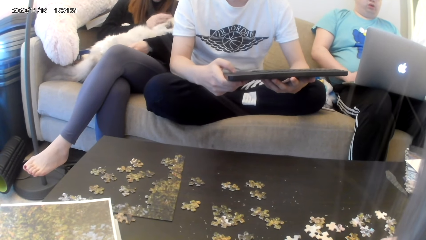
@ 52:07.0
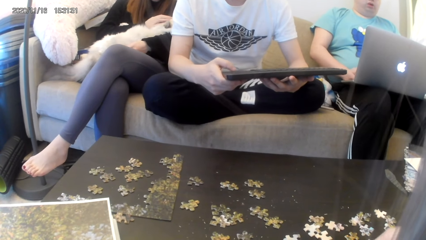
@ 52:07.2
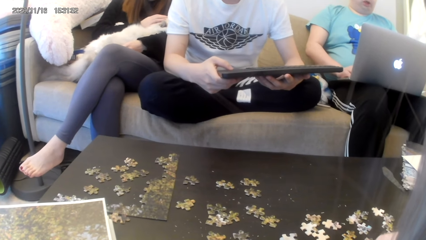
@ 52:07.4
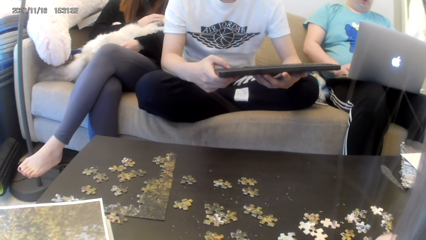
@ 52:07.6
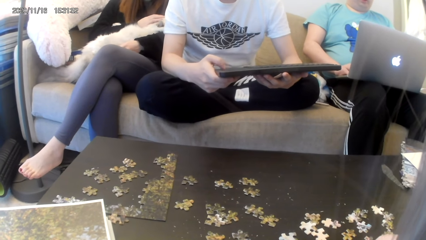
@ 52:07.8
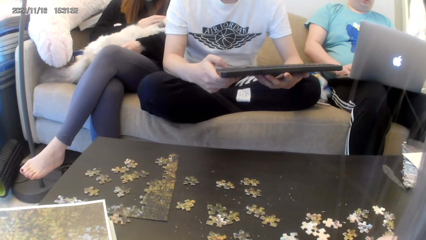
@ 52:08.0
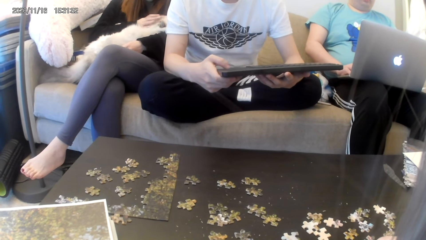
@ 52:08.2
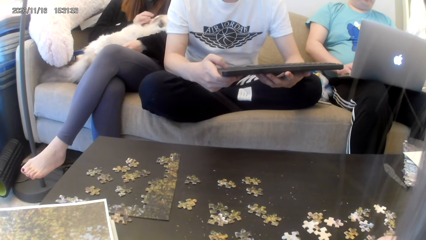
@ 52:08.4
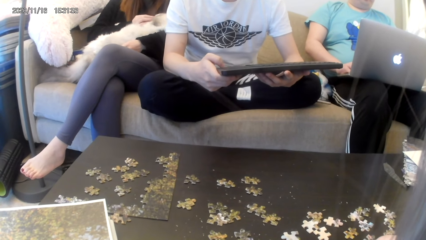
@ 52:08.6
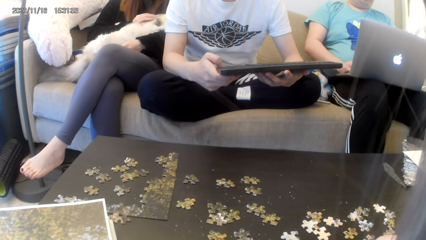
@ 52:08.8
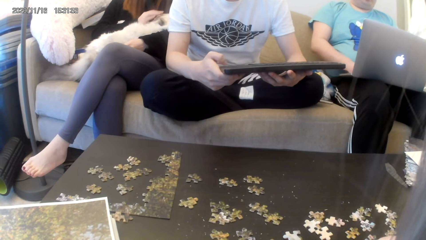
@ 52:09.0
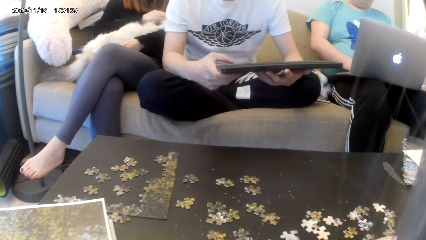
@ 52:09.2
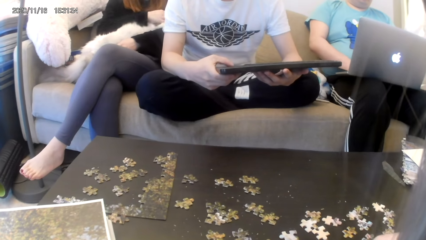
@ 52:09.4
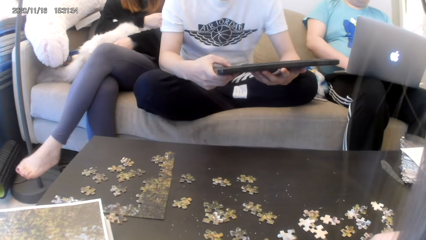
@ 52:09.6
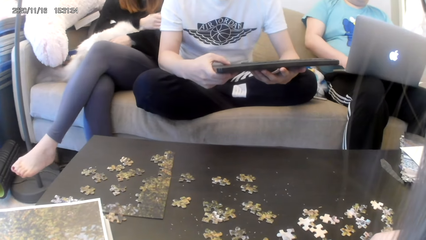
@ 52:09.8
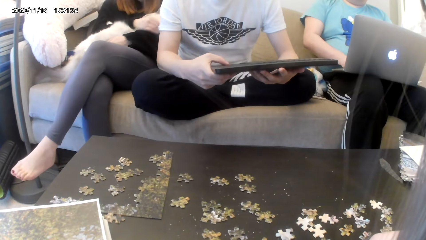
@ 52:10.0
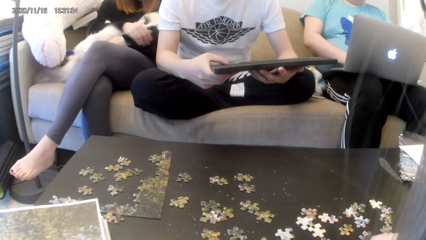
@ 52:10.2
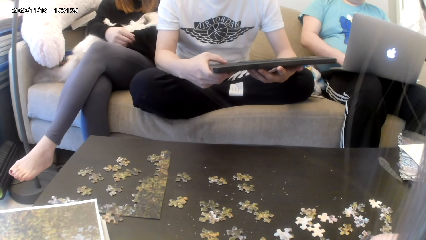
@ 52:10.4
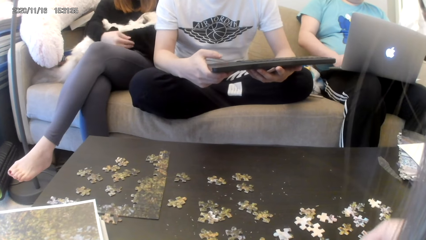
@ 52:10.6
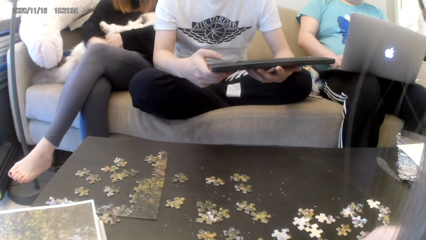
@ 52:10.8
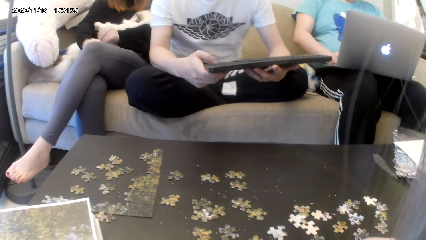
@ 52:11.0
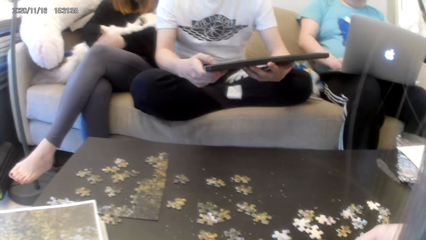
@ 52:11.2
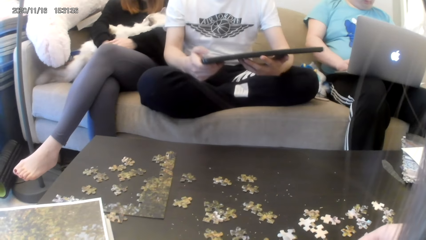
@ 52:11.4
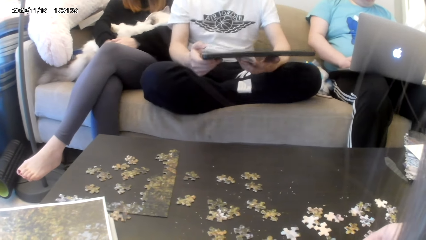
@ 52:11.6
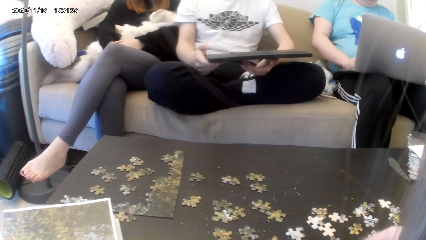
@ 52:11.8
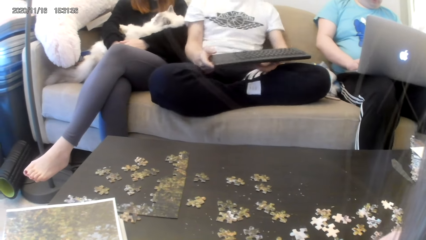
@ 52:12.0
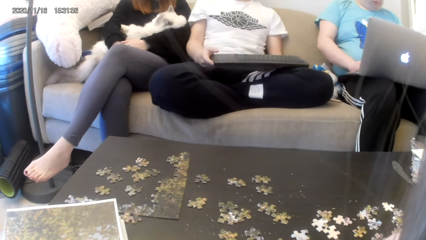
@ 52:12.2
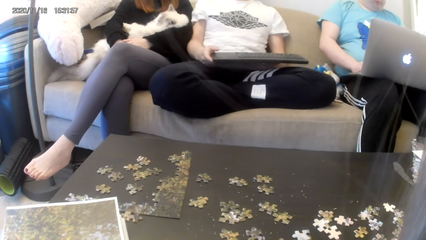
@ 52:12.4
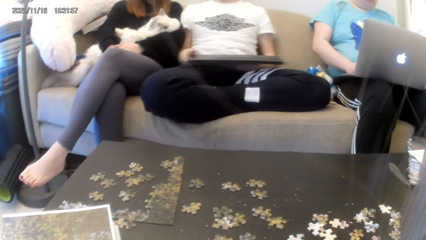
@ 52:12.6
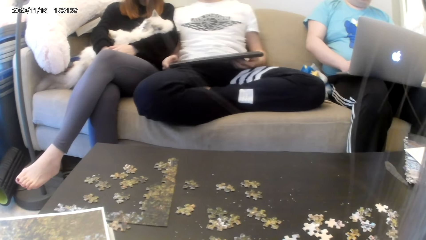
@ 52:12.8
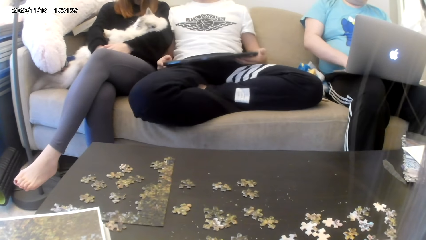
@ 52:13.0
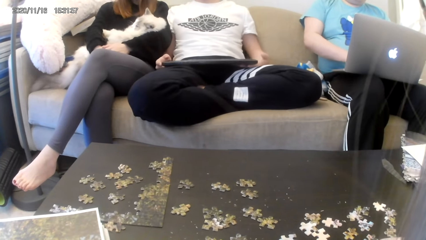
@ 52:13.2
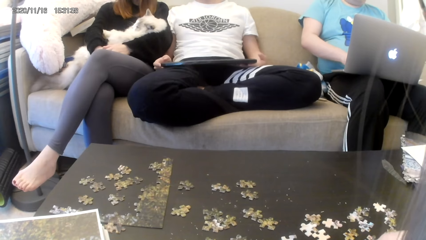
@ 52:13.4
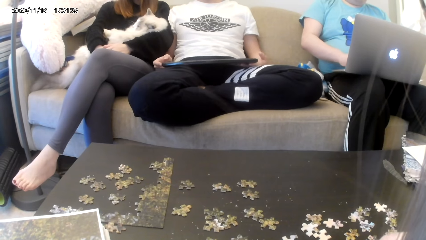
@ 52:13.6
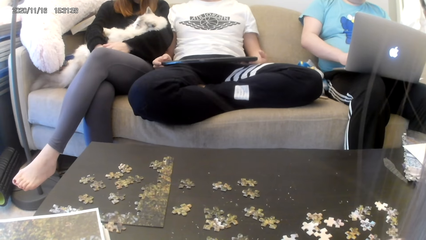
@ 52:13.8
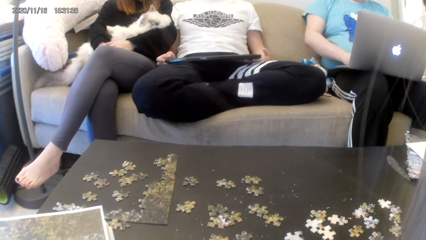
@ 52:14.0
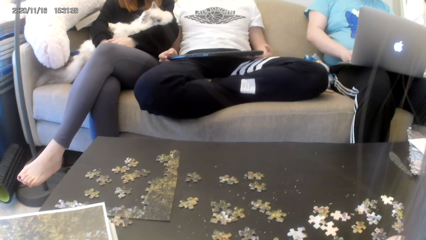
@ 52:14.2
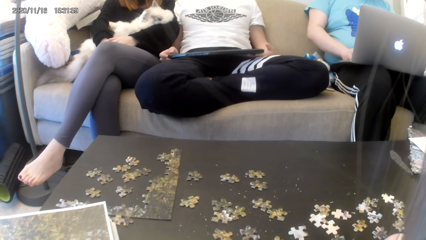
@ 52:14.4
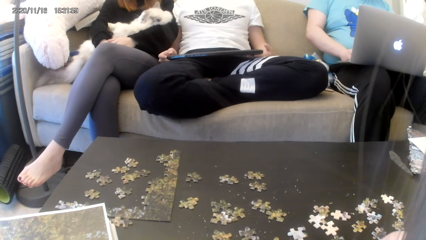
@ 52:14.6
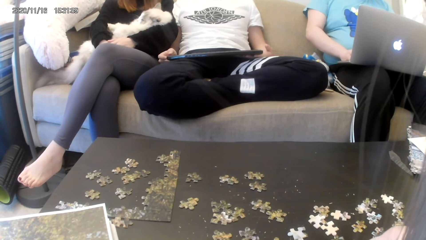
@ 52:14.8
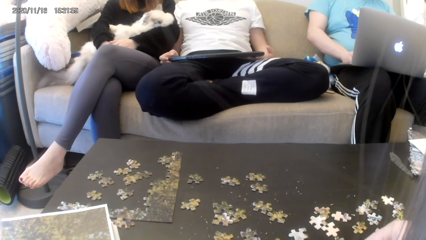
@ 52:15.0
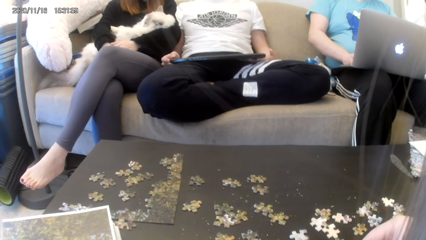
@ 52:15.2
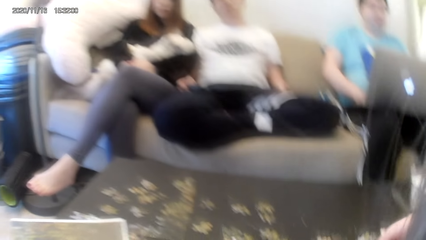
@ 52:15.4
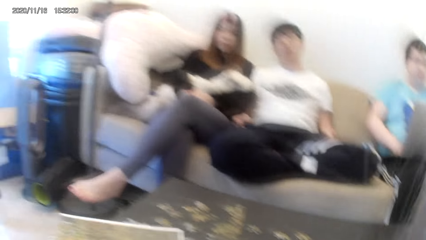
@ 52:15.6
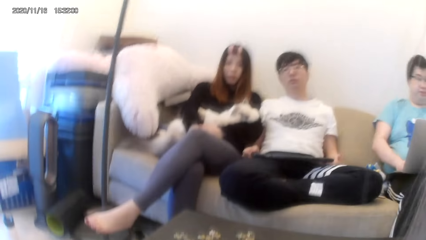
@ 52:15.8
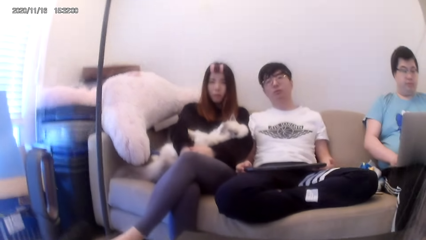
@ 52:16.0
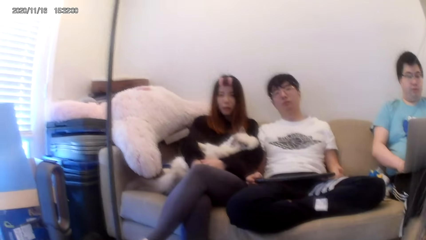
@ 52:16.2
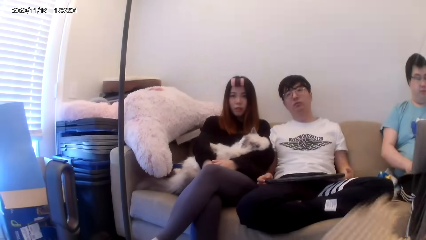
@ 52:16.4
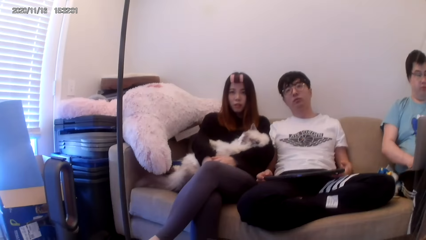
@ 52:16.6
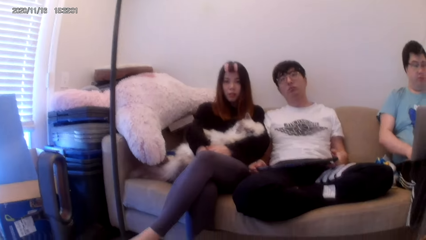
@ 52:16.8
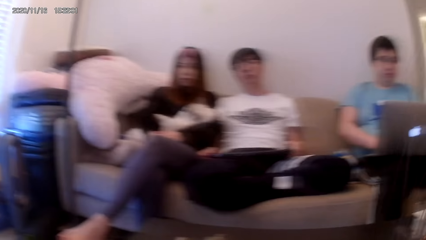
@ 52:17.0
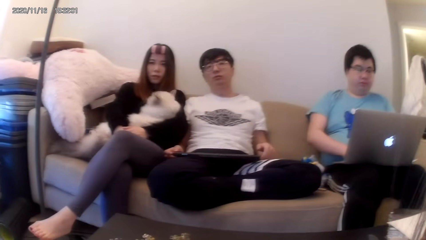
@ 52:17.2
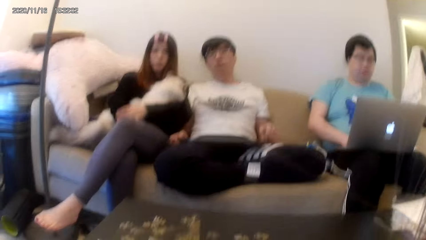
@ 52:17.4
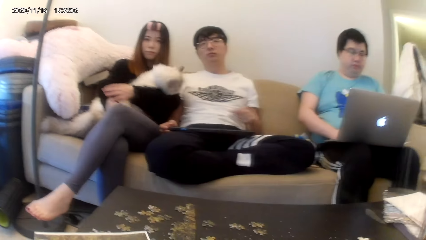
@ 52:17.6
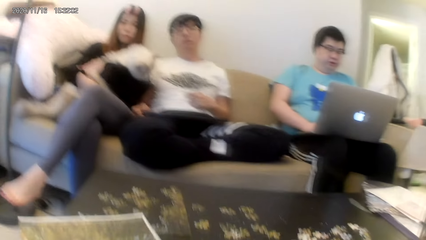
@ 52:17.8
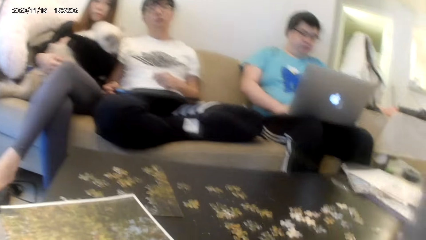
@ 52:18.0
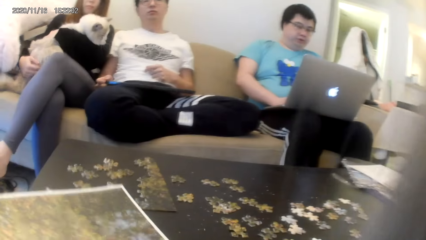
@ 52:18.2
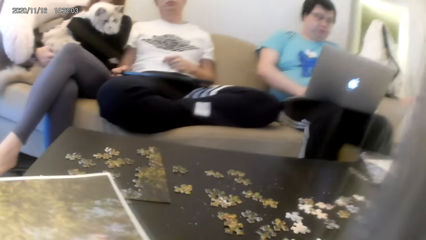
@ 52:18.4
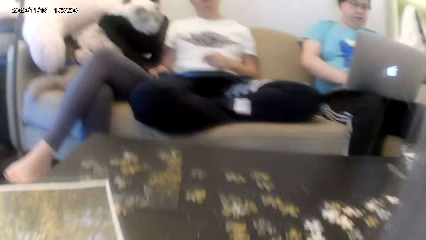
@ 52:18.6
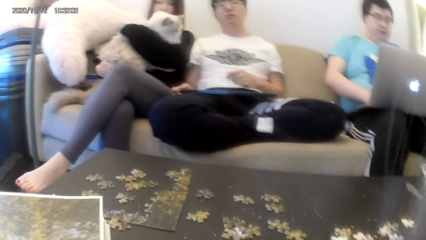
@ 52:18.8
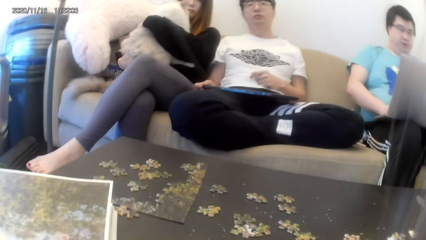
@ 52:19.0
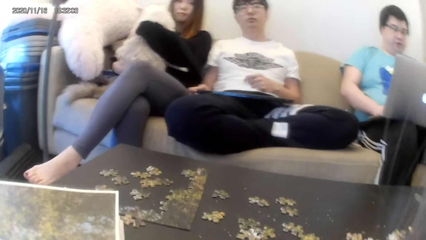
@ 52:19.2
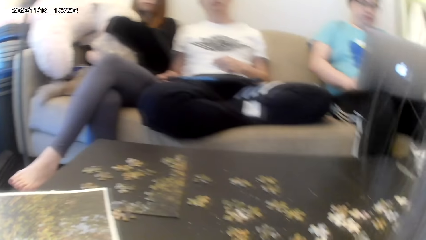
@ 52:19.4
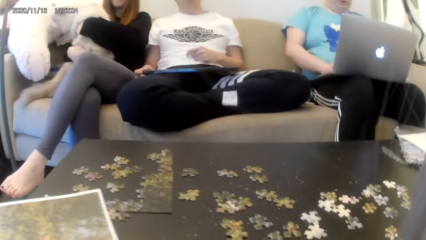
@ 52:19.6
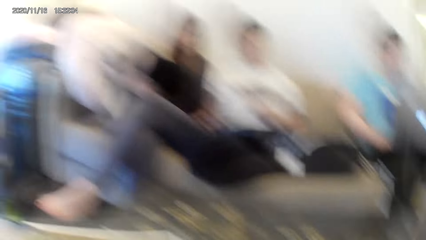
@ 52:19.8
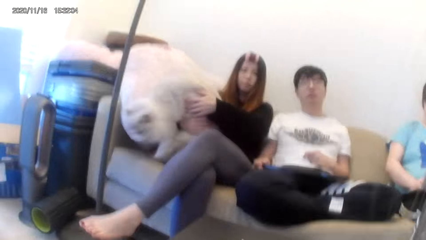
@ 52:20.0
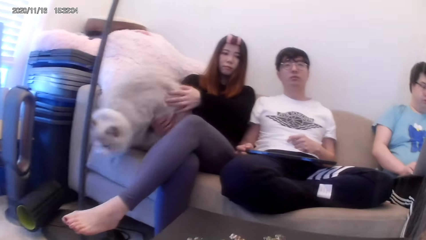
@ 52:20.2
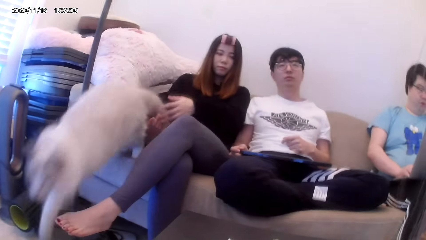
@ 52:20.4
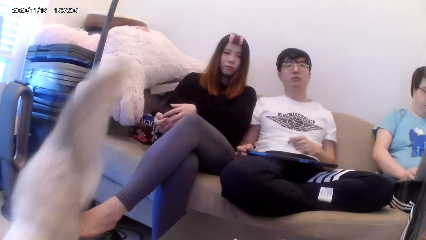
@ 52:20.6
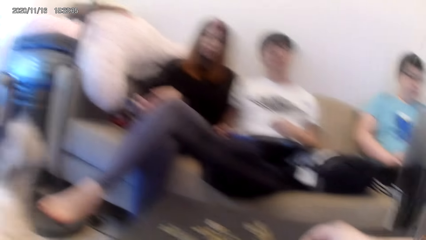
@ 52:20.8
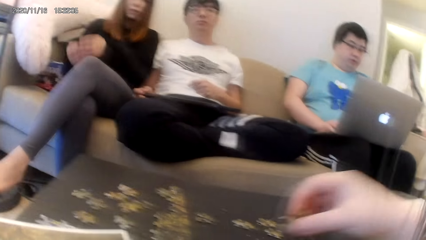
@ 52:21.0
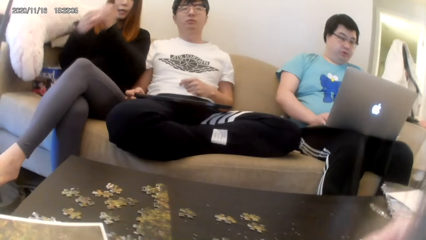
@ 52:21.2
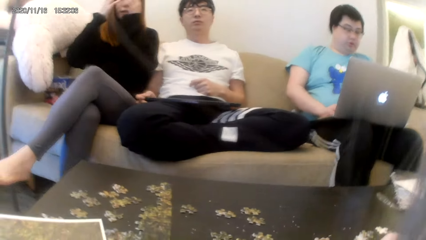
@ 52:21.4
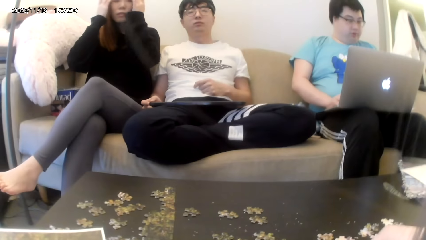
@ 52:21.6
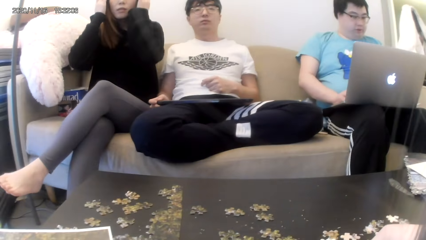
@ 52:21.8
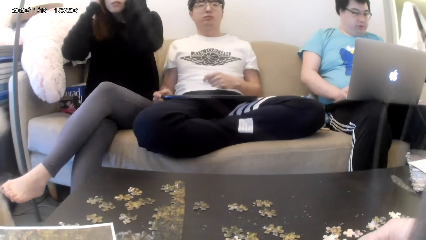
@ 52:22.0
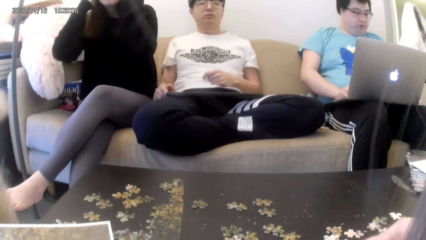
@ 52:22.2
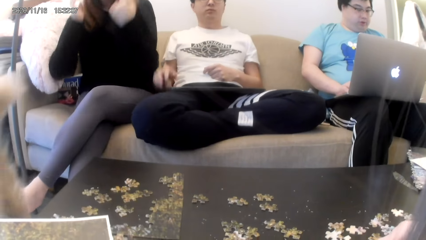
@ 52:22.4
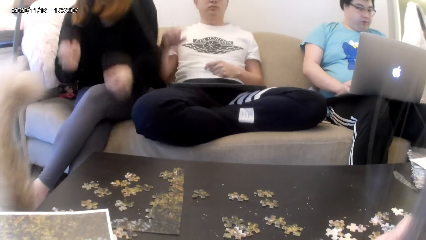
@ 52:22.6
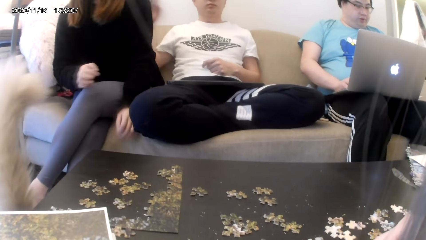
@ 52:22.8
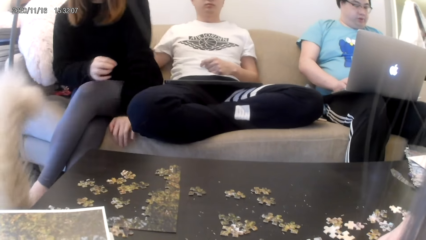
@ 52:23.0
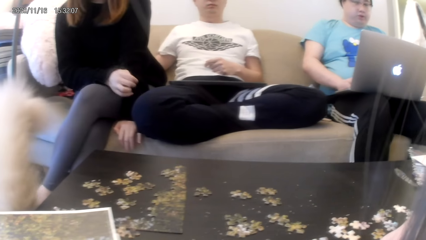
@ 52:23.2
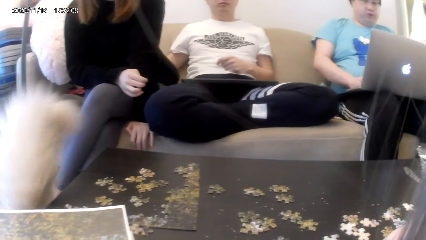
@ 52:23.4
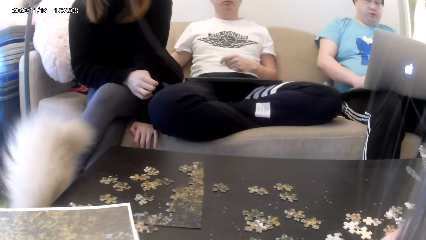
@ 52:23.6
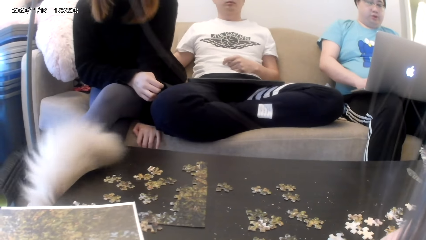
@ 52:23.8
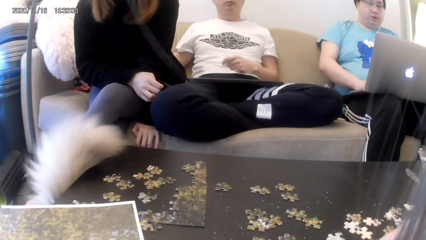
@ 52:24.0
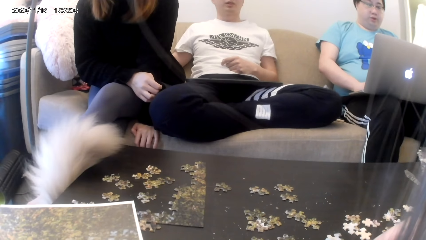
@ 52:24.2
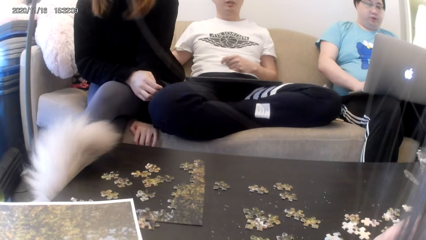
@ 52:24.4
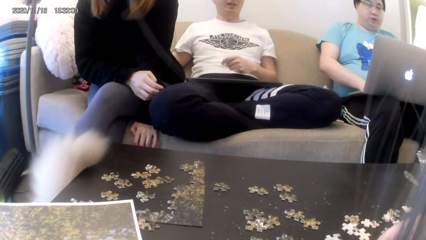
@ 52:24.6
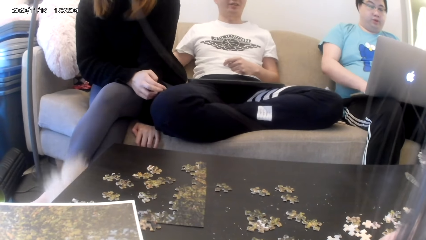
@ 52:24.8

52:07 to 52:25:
A man types on the laptop. Another man leans backwards. The camera wearer looks around. They converse with a woman, a man and another man. They let the pet go. The woman converses with the camera wearer. The second man rubs a woman's back.
